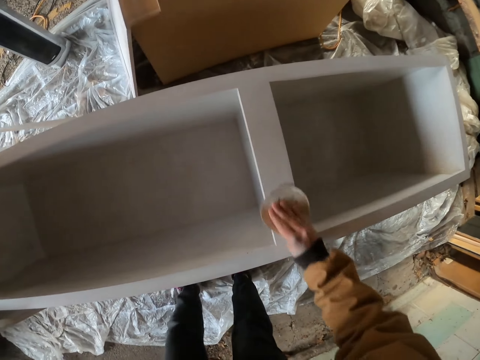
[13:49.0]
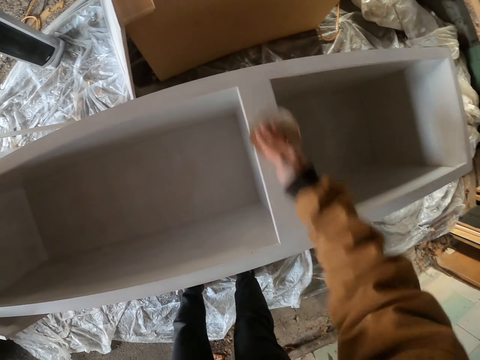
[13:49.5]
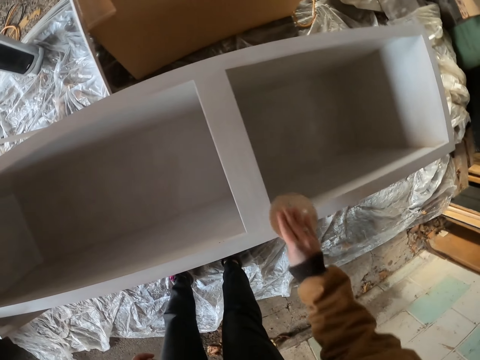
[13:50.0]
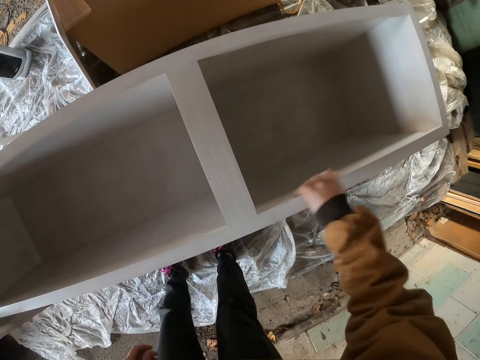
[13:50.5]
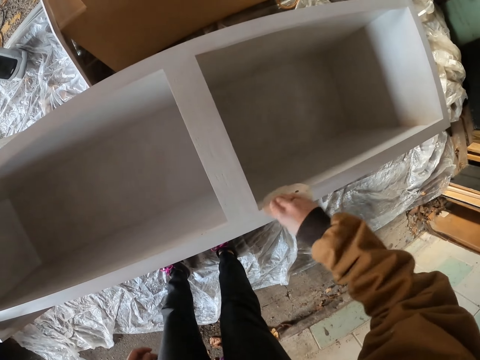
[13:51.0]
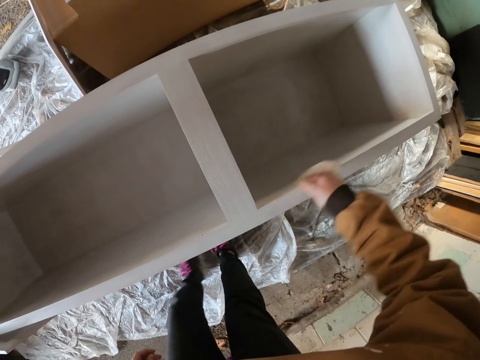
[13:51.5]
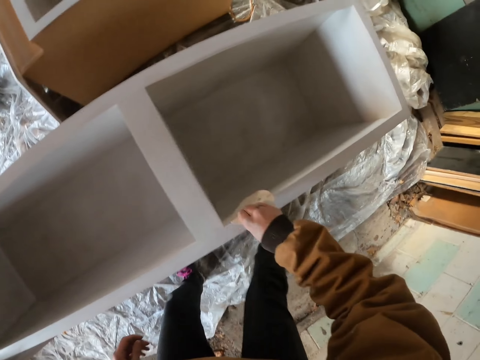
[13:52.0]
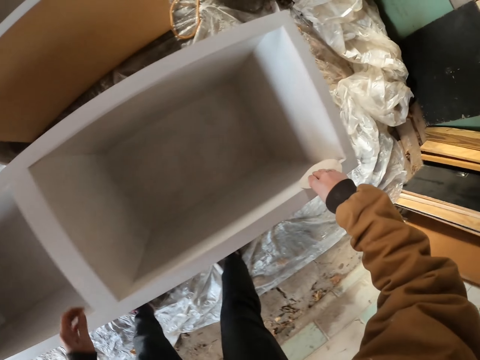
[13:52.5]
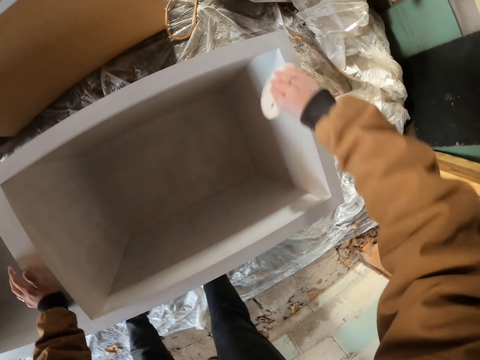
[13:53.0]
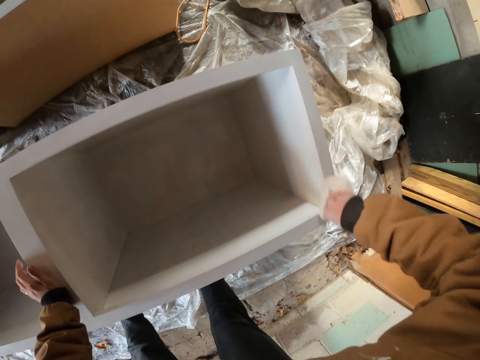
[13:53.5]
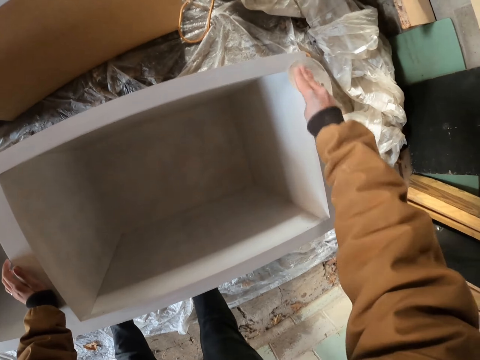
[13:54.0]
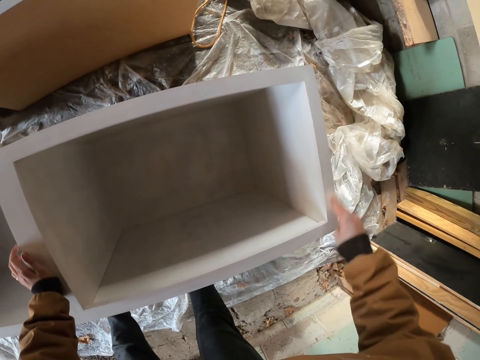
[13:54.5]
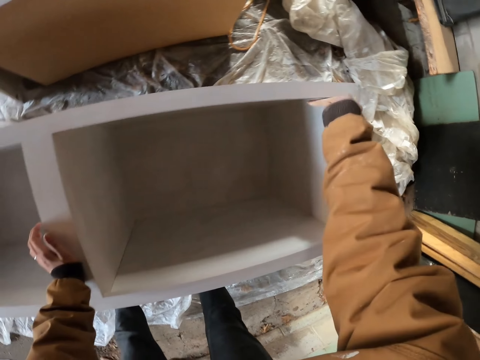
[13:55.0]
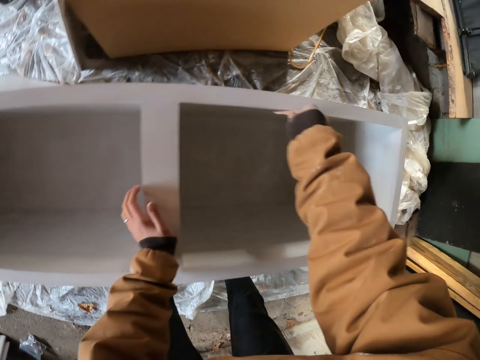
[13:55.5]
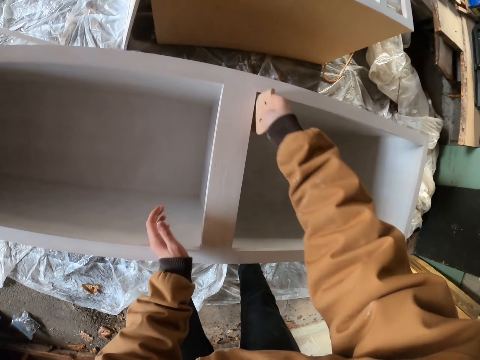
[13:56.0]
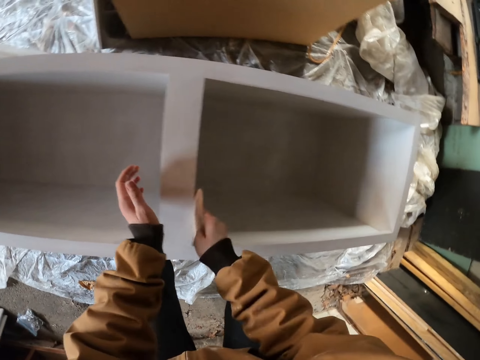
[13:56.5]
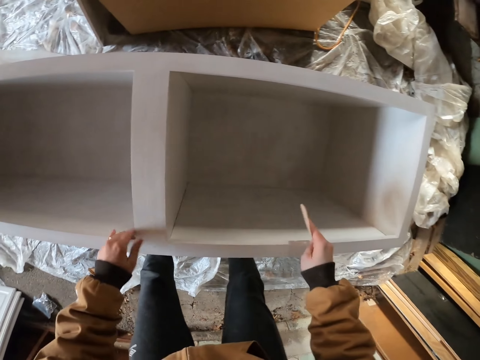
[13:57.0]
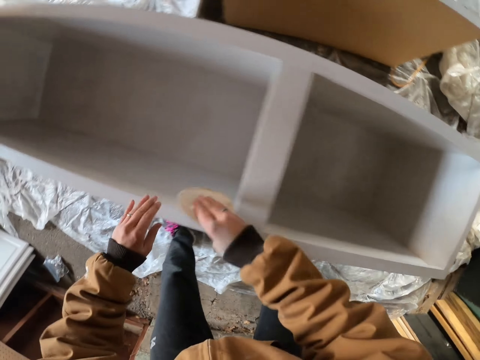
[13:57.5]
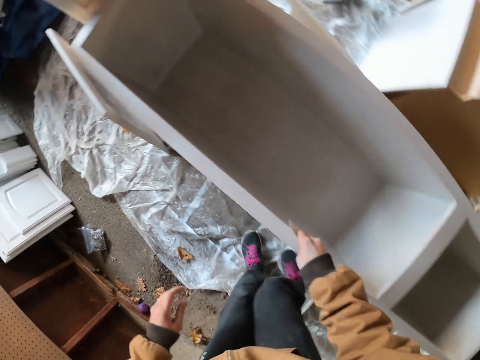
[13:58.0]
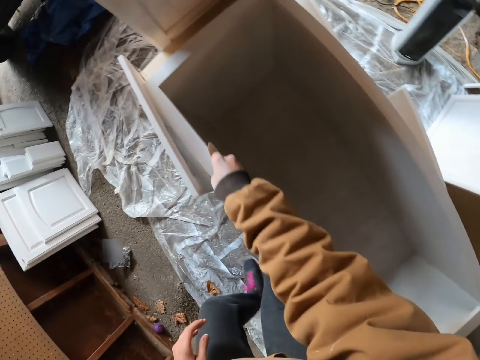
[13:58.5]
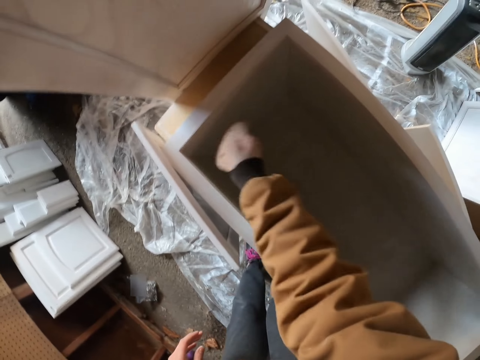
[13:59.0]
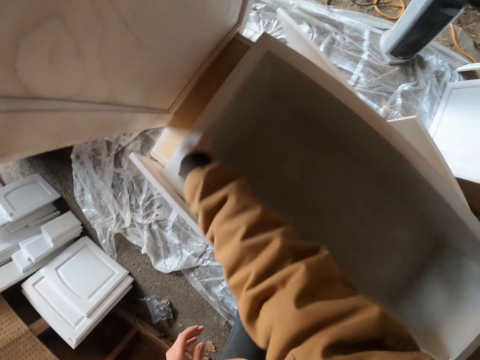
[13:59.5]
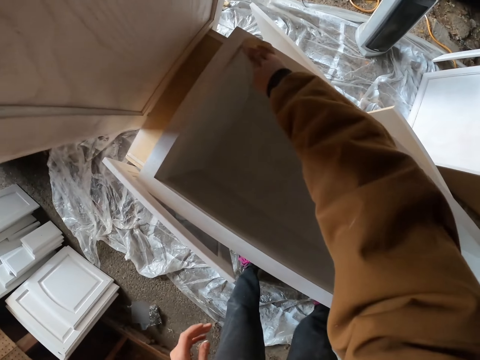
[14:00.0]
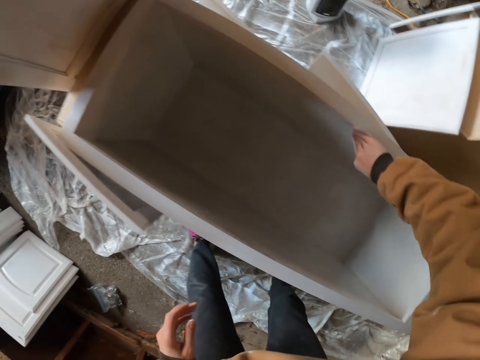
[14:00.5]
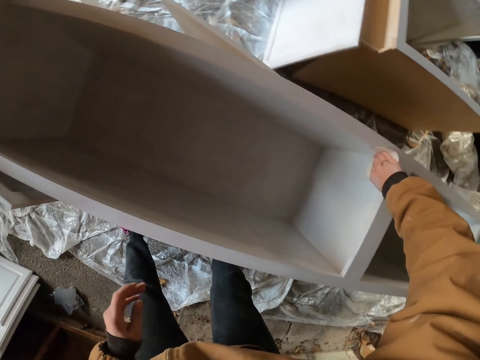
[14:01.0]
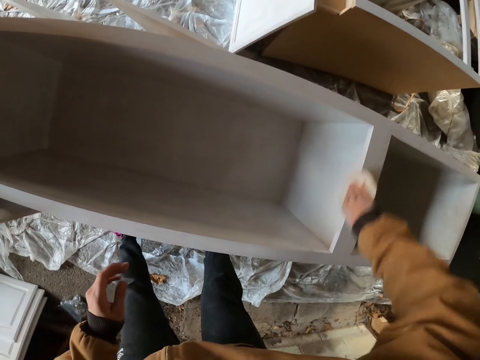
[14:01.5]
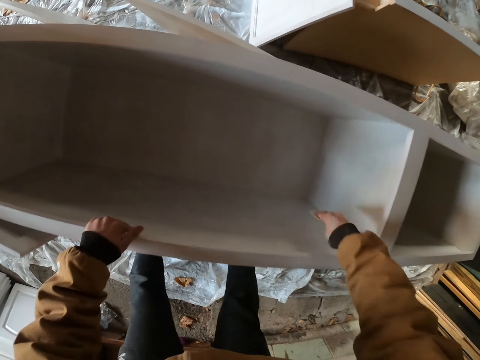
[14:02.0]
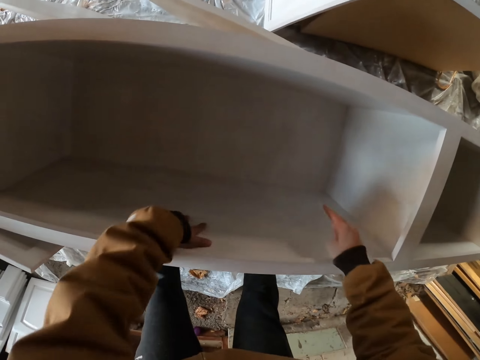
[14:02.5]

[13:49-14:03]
The camera wearer wipes the box using a sponge in his right hand. He puts his left hand on the box. He wipes the box using the sponge in his right hand.

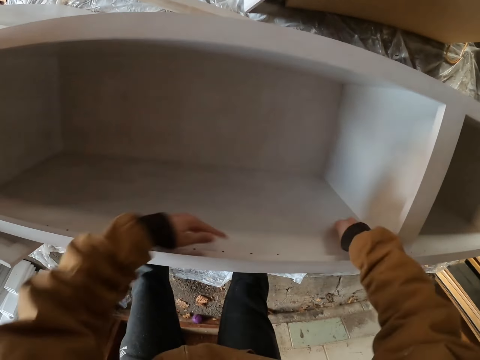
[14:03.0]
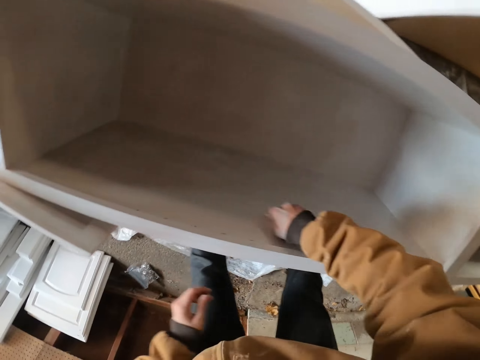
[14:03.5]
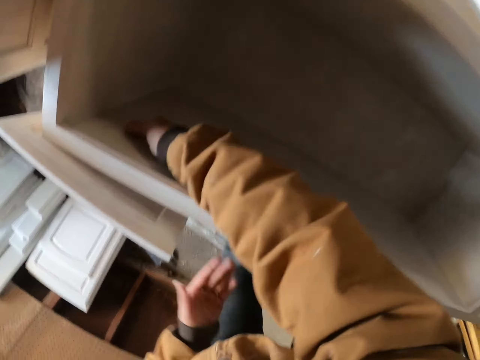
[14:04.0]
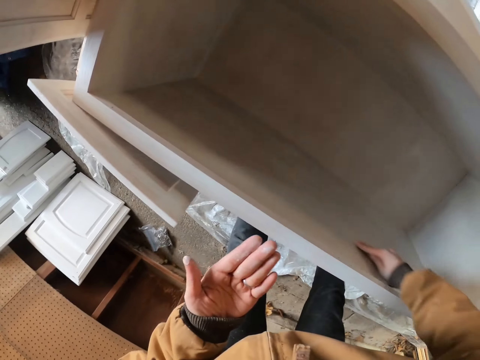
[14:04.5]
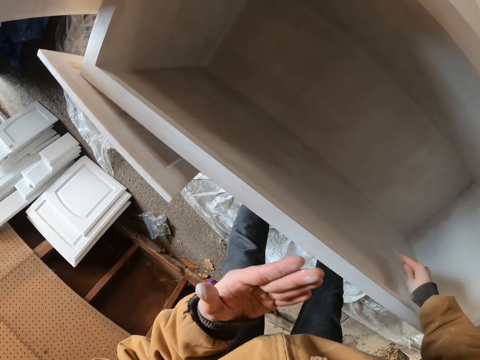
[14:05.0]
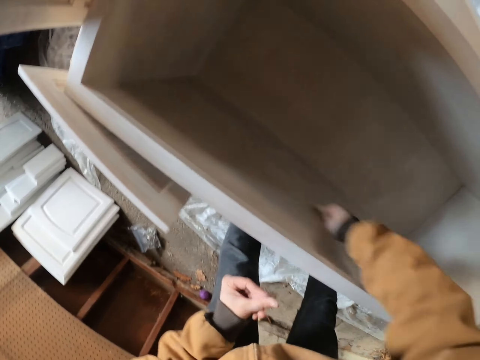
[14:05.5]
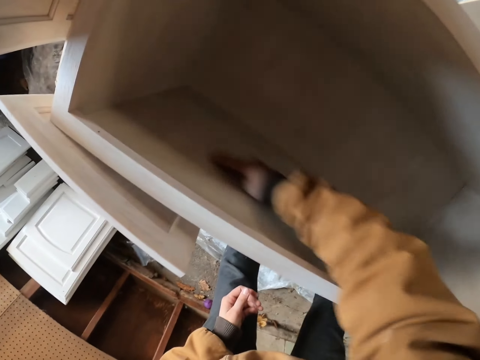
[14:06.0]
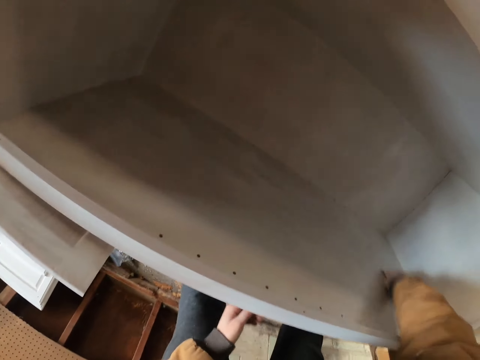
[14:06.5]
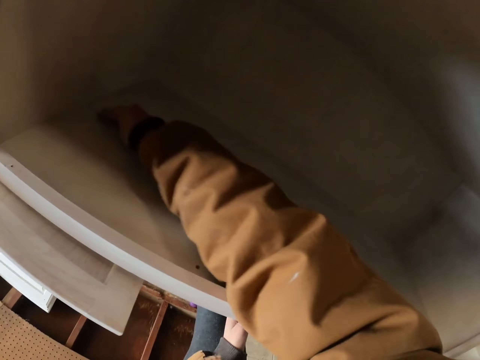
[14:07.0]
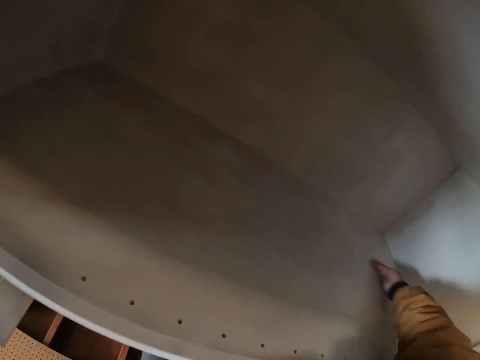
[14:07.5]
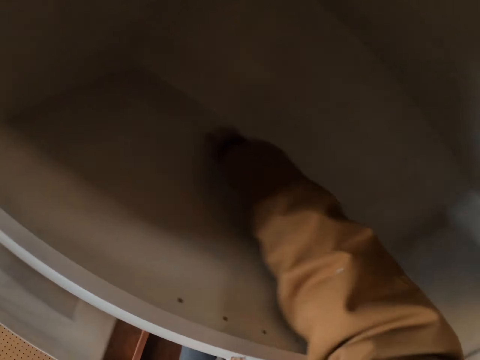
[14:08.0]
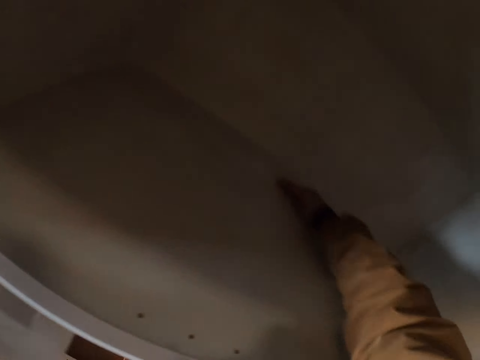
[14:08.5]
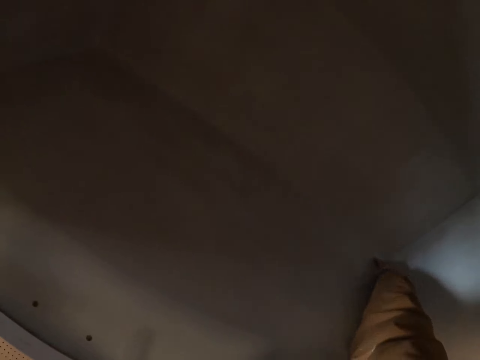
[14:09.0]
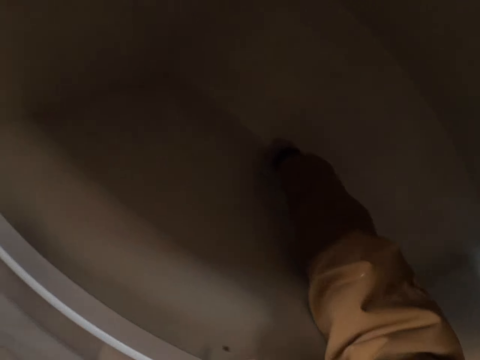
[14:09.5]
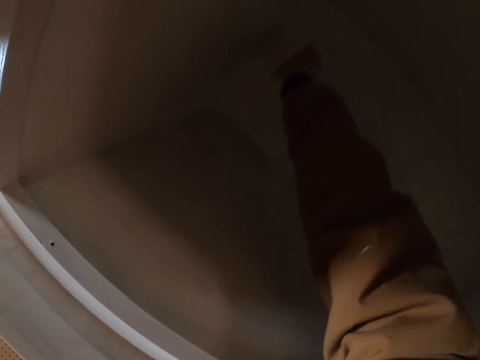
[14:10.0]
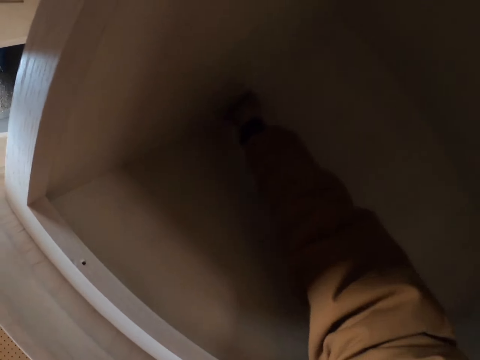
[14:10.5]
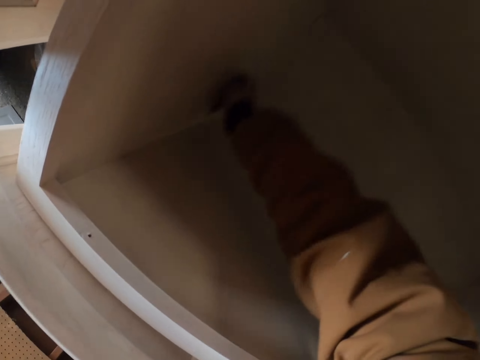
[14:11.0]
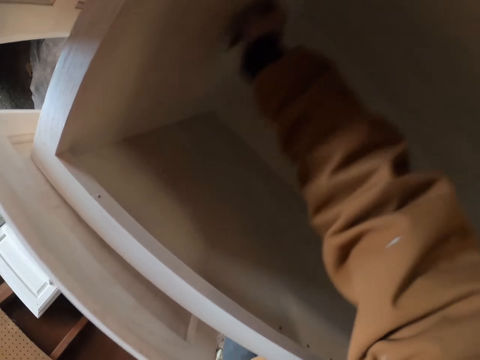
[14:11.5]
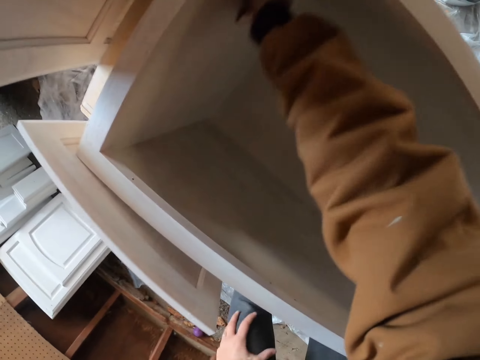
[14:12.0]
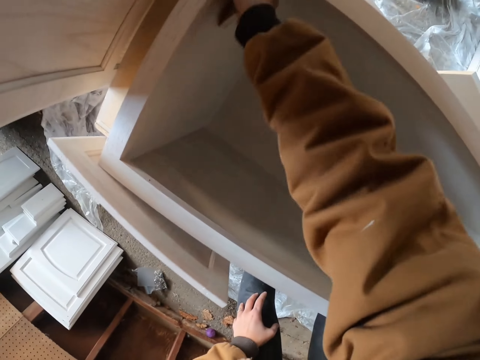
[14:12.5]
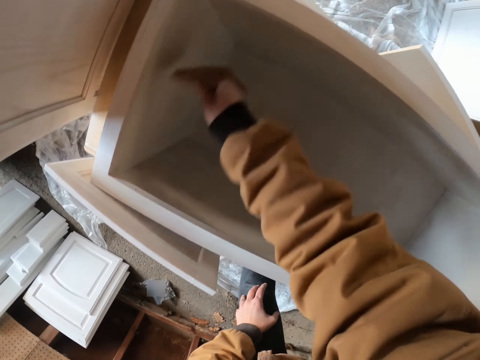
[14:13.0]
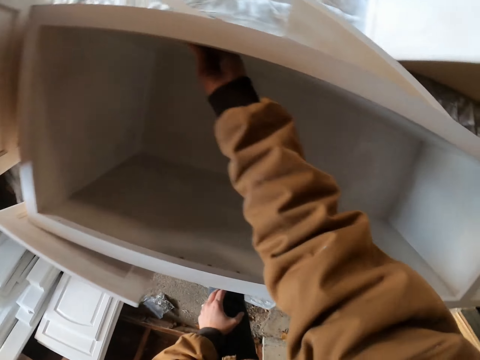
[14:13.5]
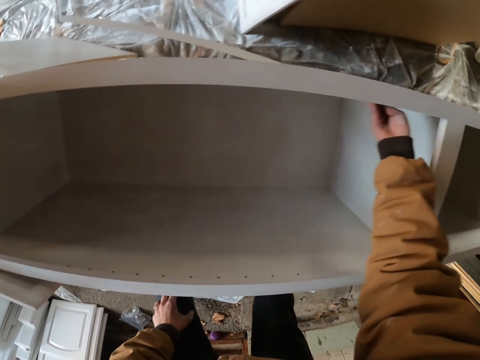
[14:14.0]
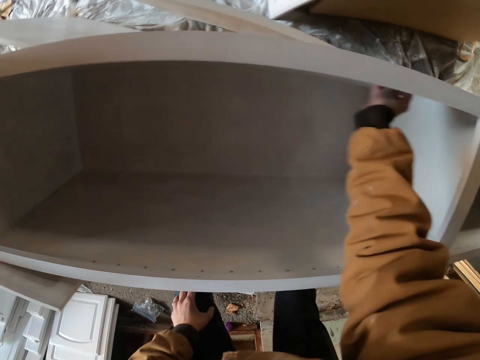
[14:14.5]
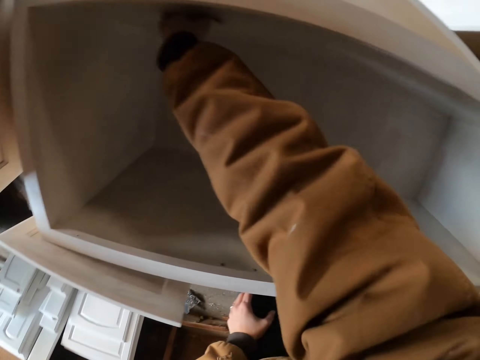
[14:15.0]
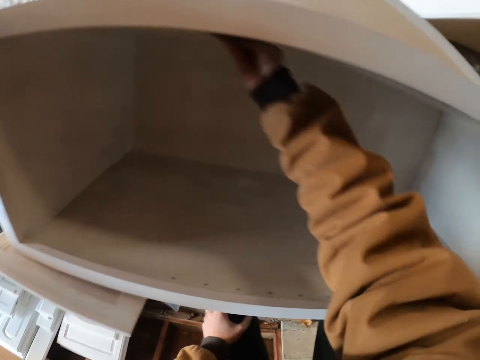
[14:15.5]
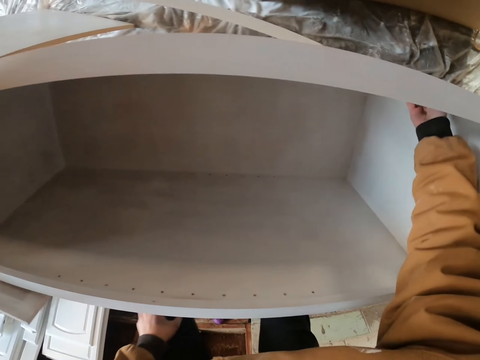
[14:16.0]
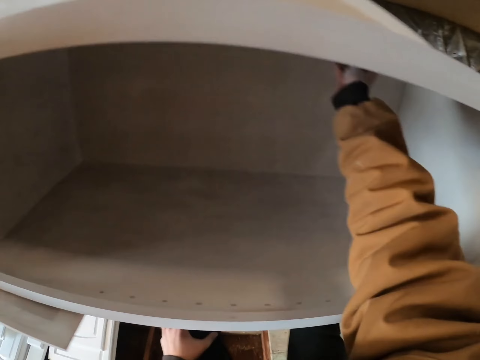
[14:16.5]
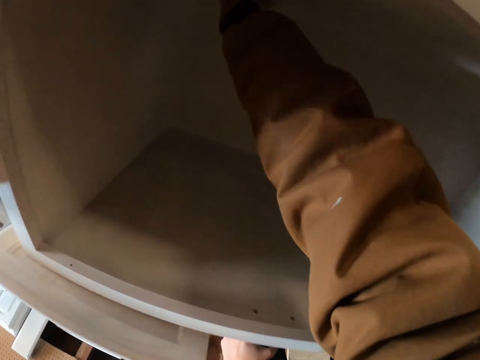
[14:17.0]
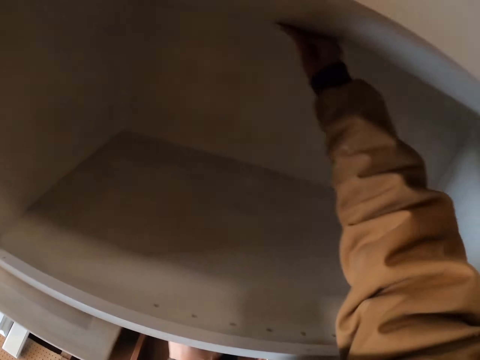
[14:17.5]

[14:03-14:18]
The camera wearer rubs his left hand. He wipes the box using a sponge in his right hand. He smoothens the furniture. He looks at his left hand. He wipes the box using the sponge in his right hand.
